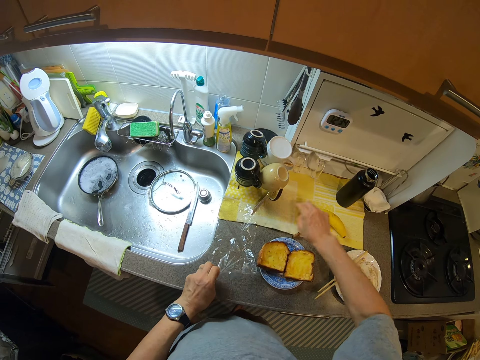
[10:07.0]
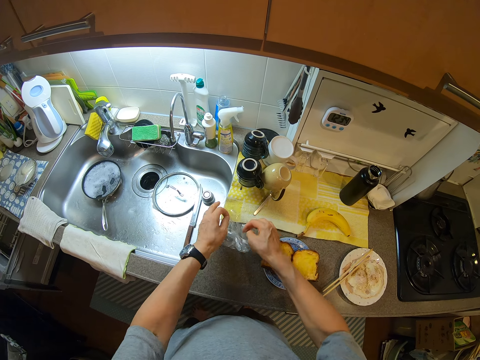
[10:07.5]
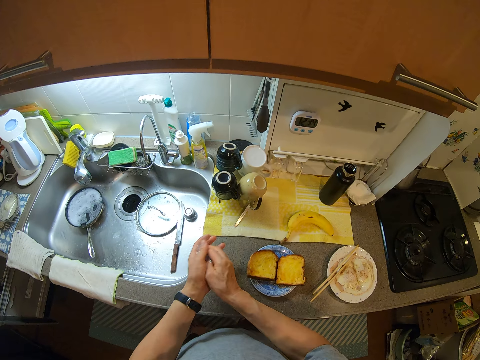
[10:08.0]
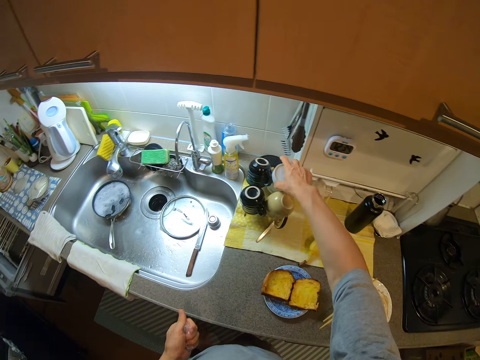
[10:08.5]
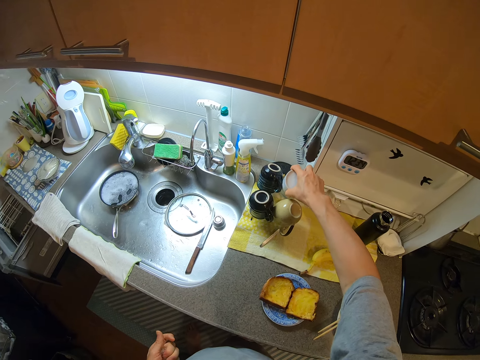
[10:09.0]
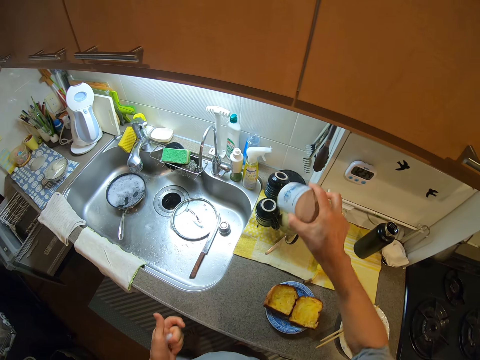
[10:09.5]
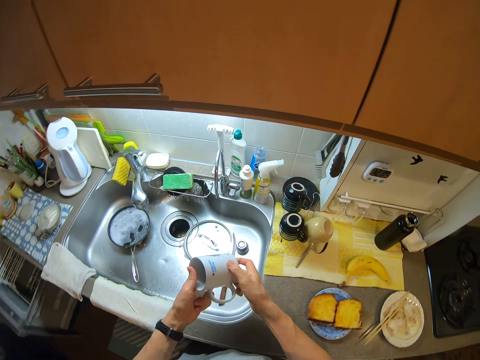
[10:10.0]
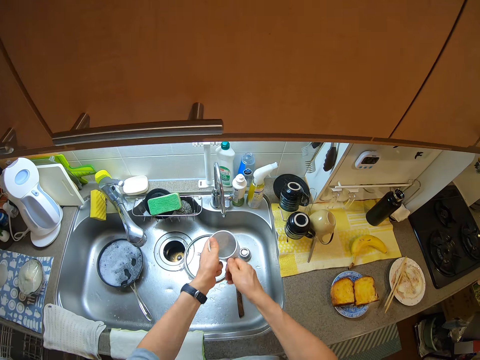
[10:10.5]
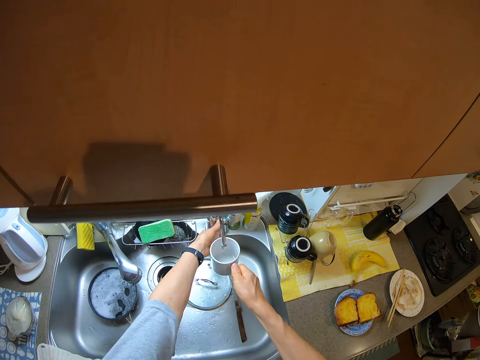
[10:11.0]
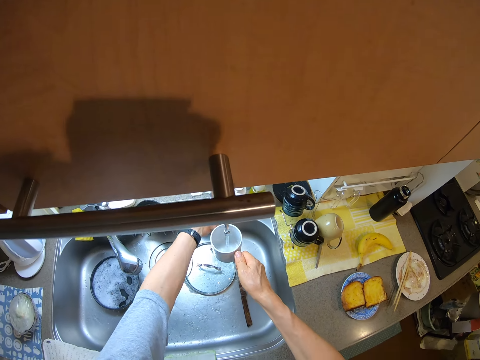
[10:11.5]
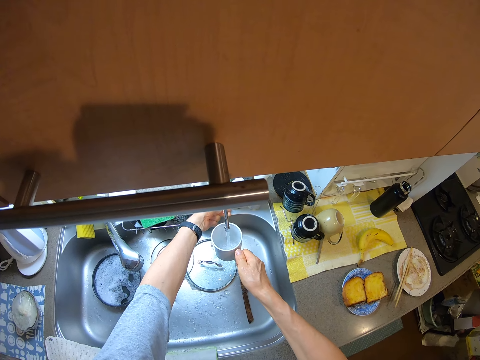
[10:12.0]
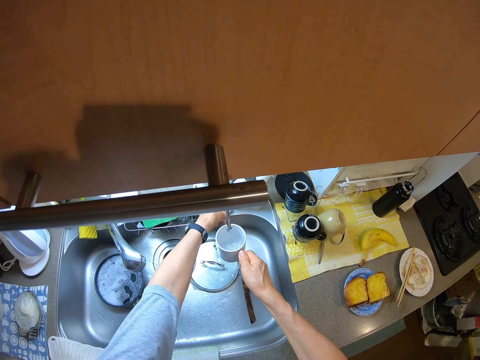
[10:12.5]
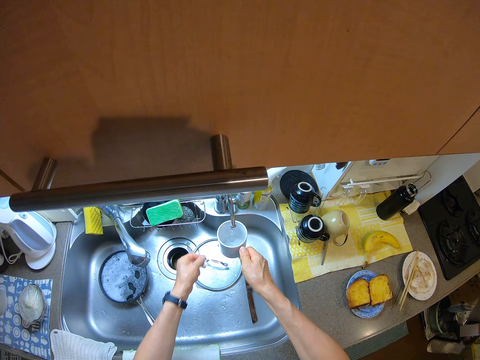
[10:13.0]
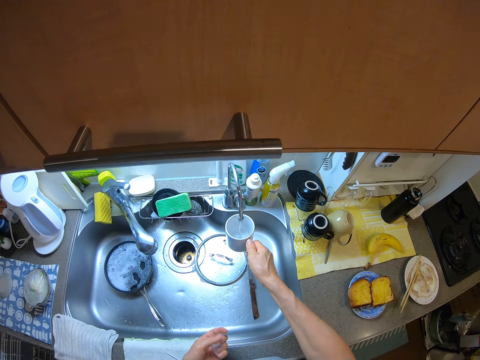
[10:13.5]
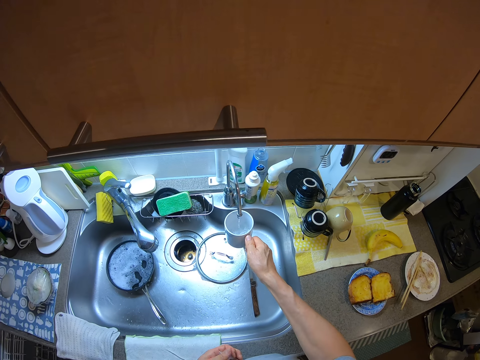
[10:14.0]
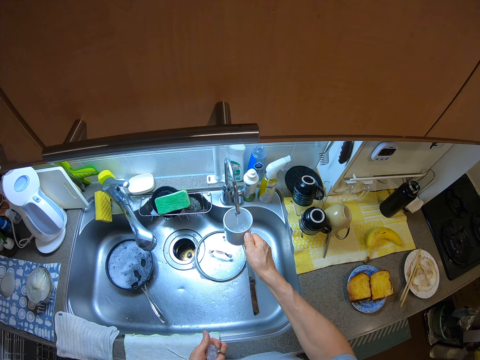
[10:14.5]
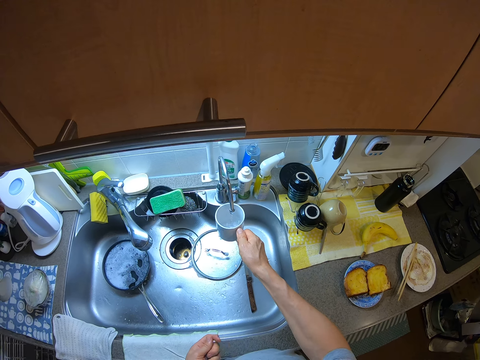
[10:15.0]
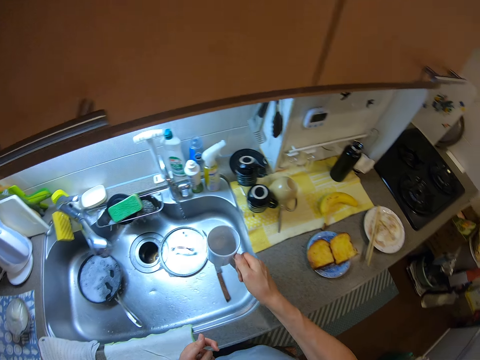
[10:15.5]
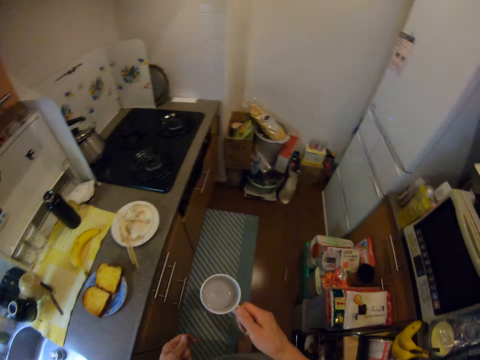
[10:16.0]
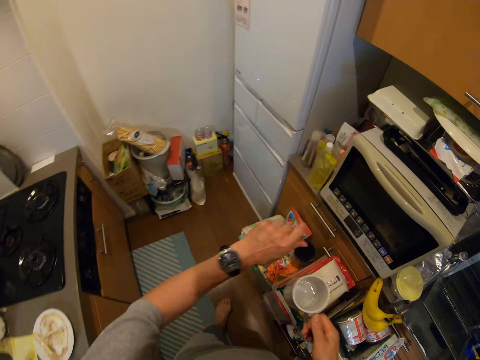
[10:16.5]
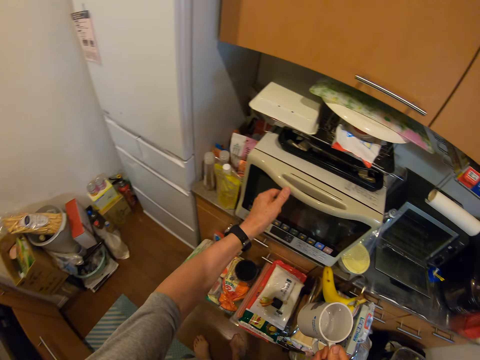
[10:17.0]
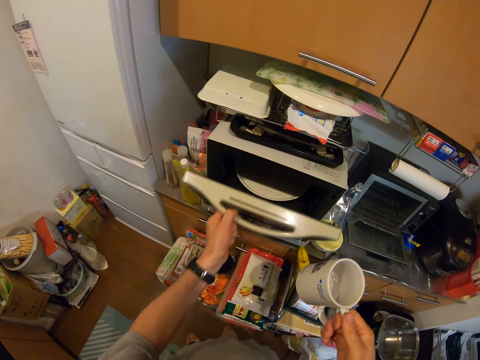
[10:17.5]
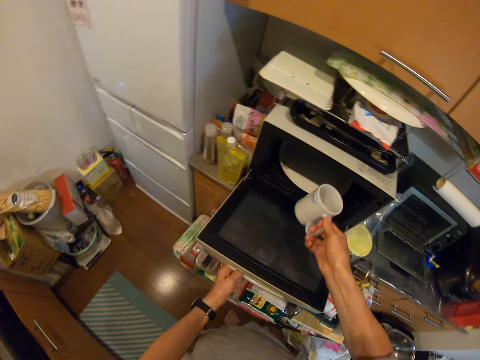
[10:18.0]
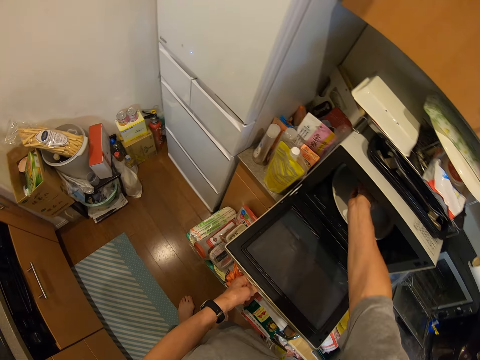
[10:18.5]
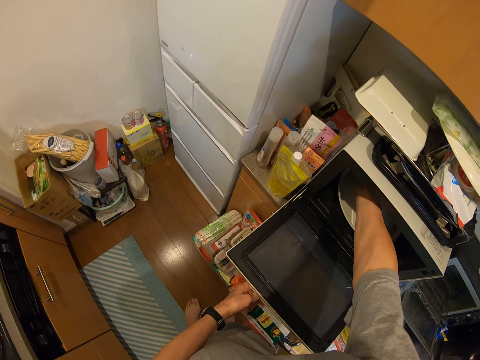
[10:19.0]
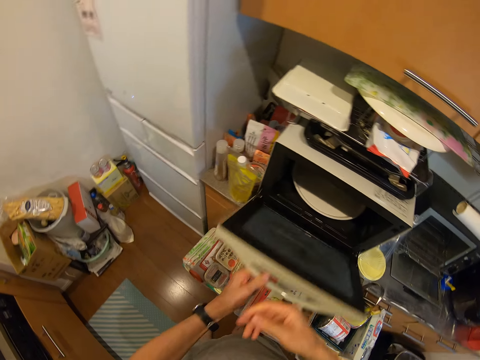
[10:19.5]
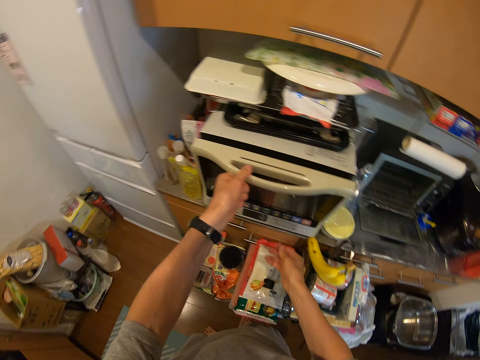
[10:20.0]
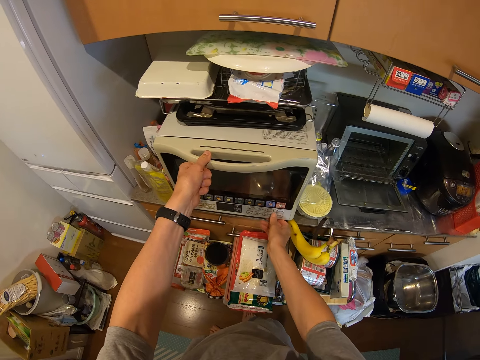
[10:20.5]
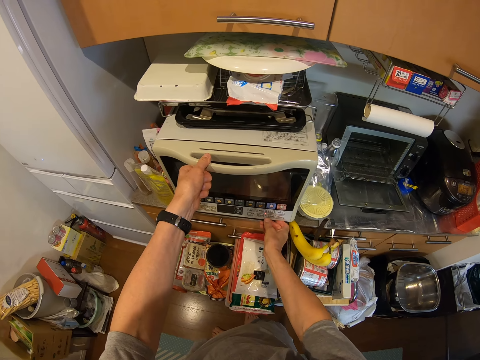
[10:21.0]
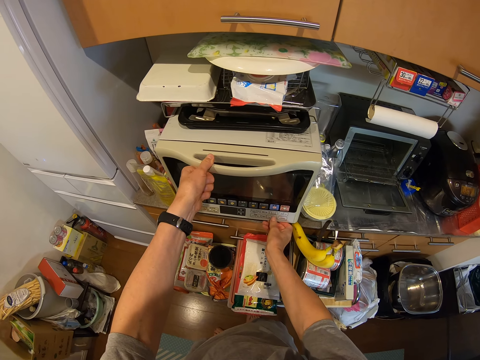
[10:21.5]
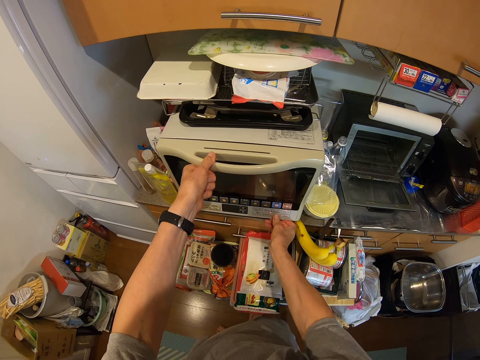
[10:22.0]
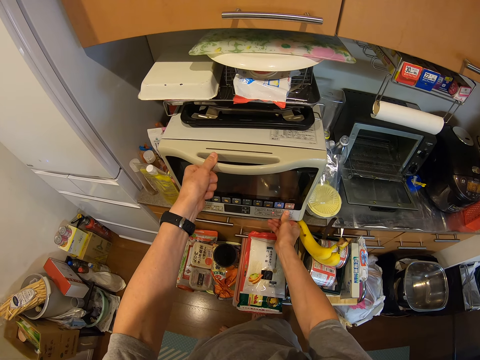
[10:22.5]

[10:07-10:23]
The camera wearer folds a nylon with both hands. She picks up the nylon and folds it. She picks up a cup with her right hand. She puts the cup under a tap. She turns on the tap. She puts water in the cup. She turns off the tap. She opens a microwave with her left hand. She puts the cup inside the microwave. She closes the microwave with her left hand. She operates the microwave.

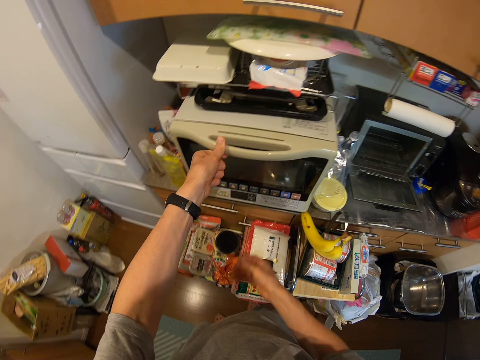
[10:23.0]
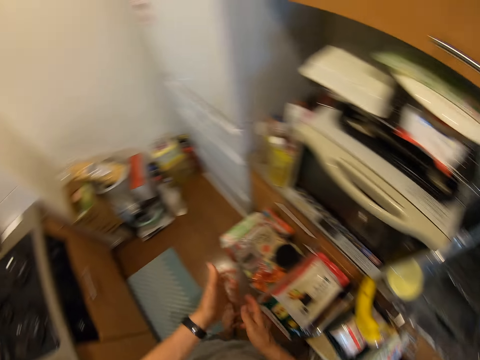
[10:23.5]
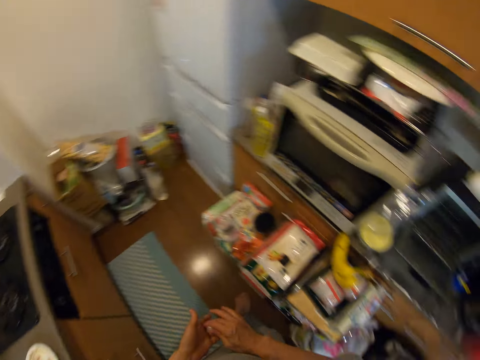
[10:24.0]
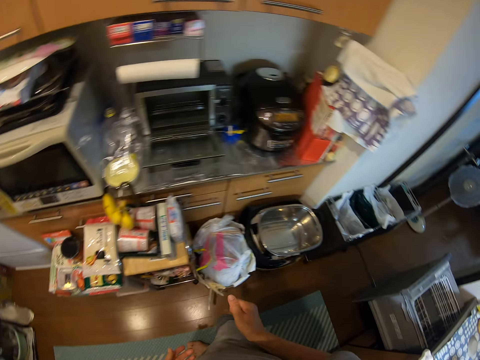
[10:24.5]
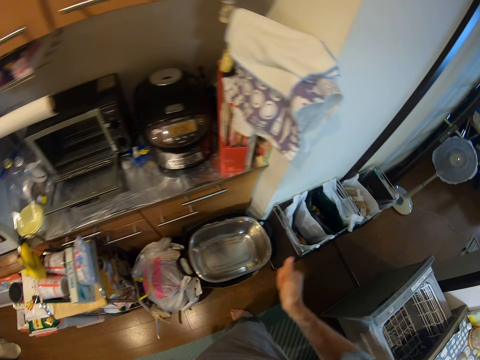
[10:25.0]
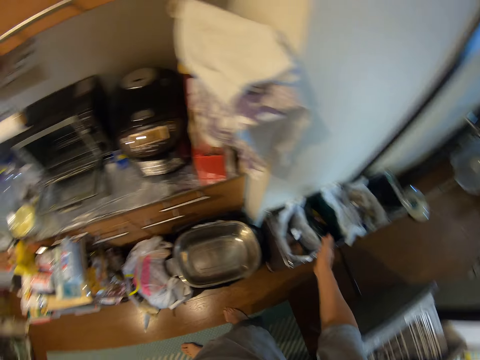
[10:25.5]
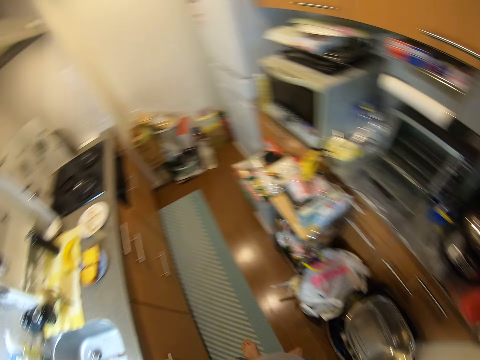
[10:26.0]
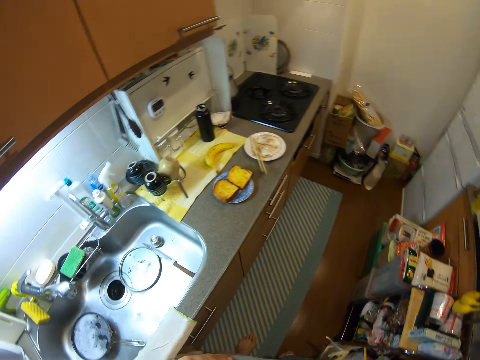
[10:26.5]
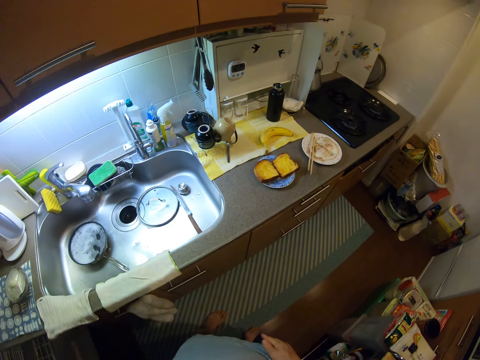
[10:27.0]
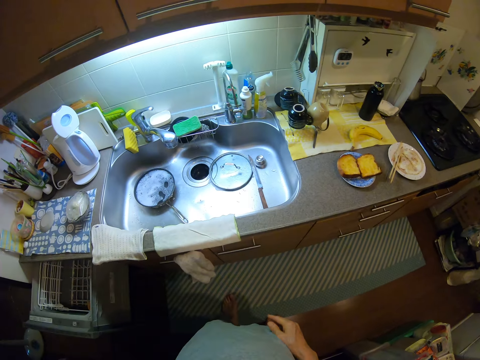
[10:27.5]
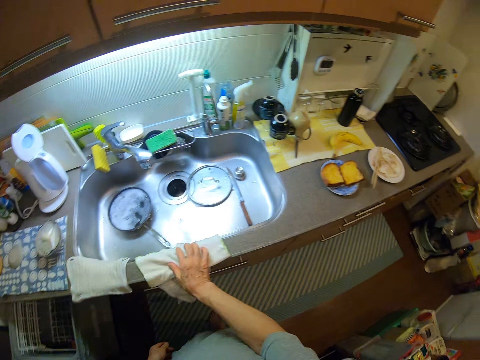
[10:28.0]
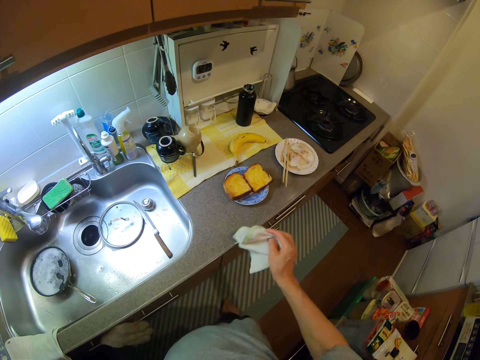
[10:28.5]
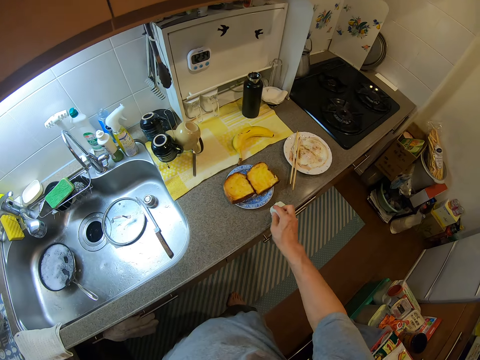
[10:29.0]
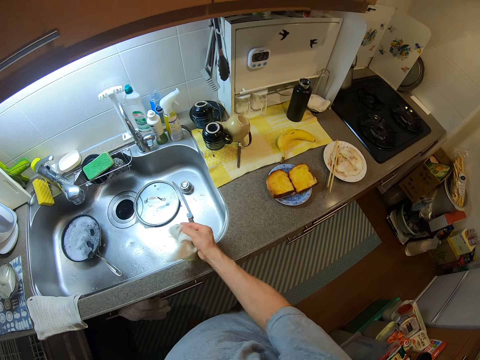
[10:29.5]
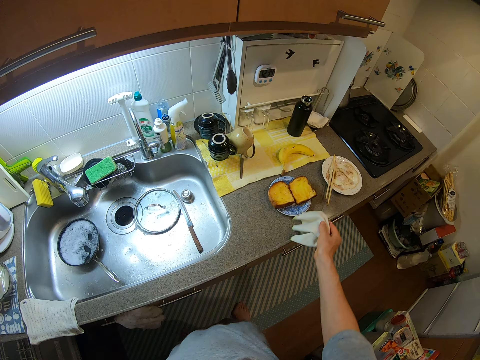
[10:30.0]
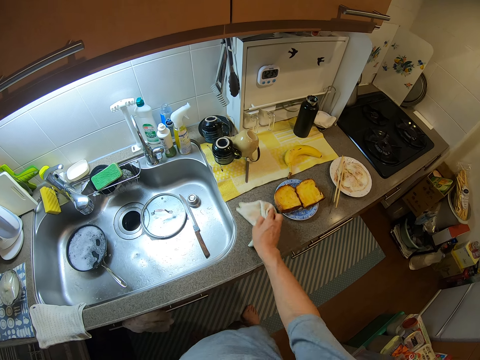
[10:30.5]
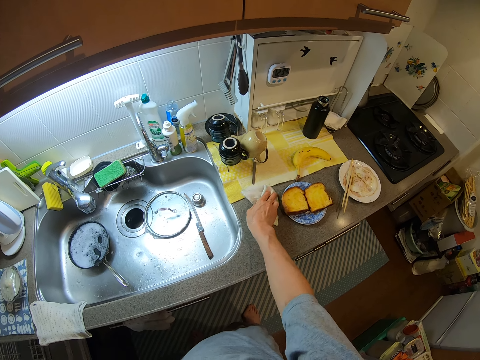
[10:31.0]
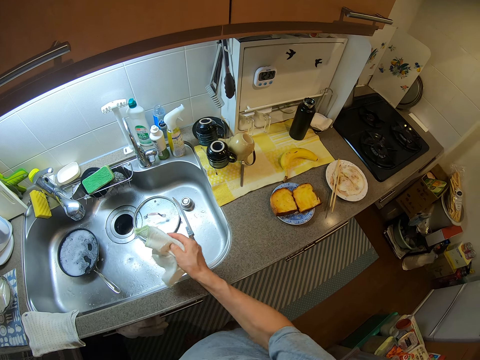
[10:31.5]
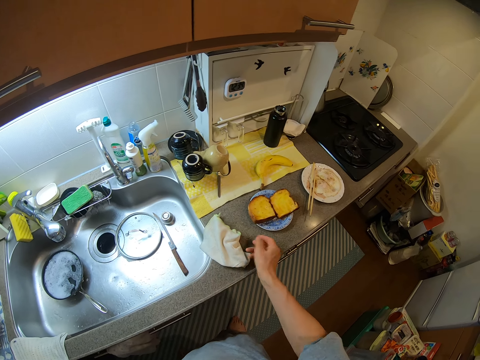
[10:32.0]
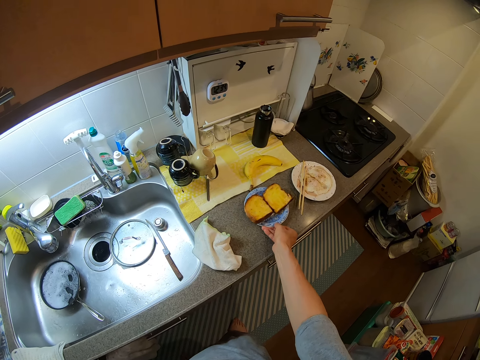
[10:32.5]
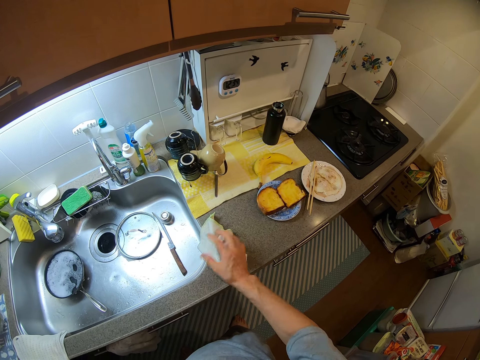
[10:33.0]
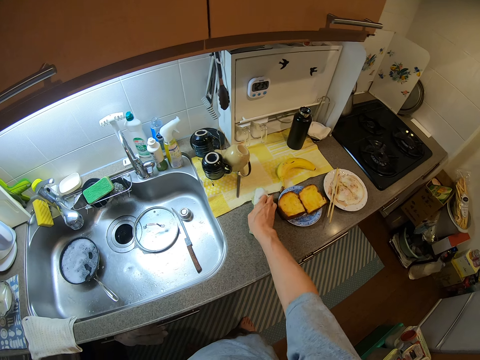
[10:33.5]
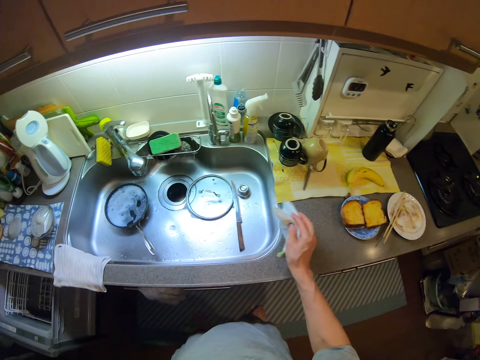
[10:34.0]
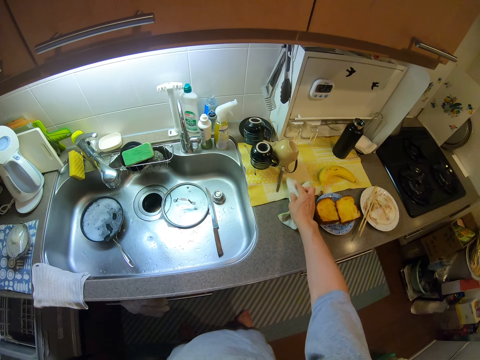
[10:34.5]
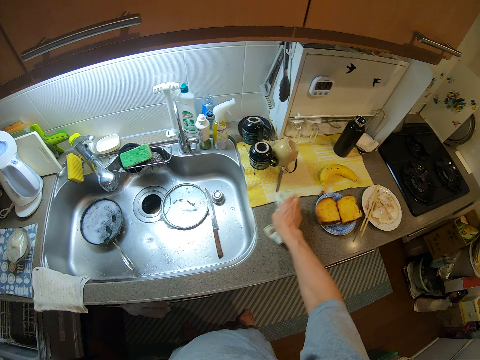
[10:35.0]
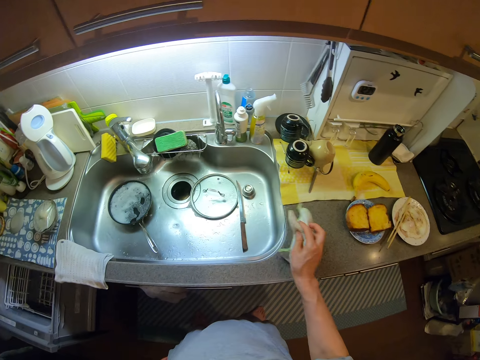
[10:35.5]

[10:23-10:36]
The camera wearer folds the nylon with both hands. They drop the nylon in a waste bin. They pick up a napkin on the sink. They wipe the counter with the napkin. They drop the napkin on the counter. They move the blue plate on the counter. They pick up the napkin on the counter and wipe the counter with the napkin.
